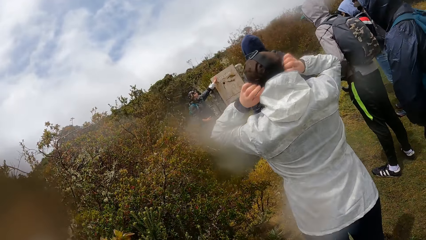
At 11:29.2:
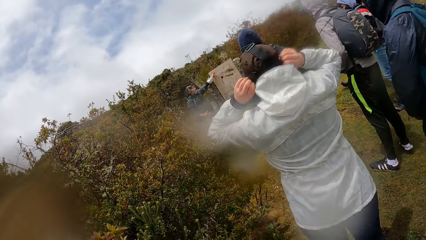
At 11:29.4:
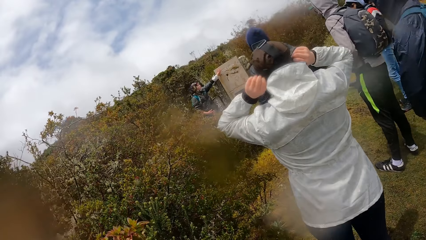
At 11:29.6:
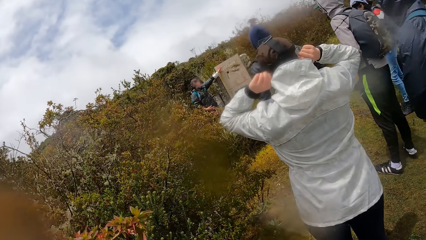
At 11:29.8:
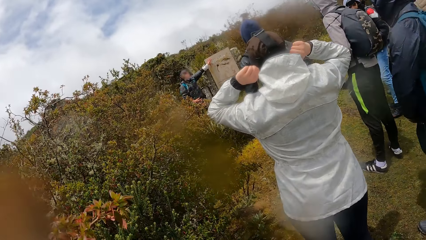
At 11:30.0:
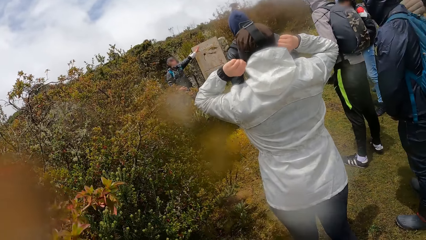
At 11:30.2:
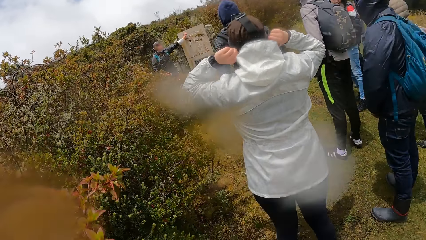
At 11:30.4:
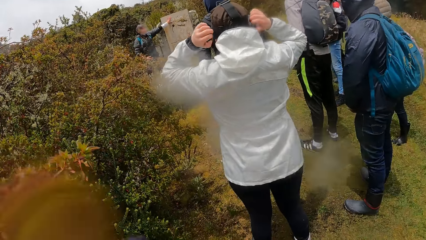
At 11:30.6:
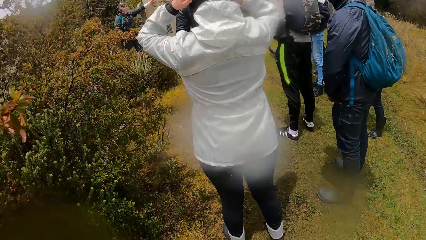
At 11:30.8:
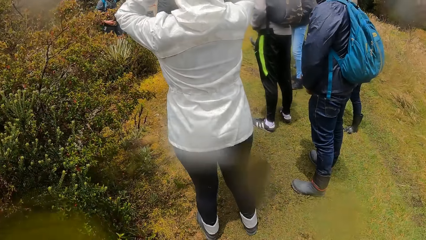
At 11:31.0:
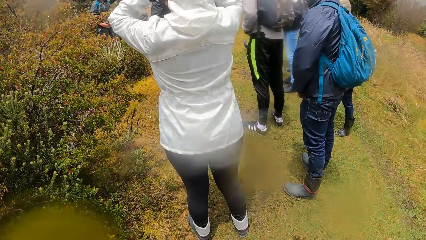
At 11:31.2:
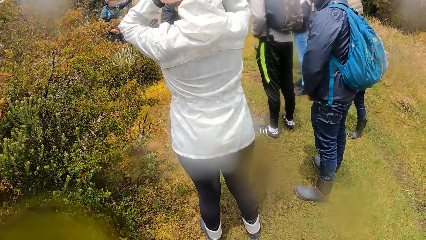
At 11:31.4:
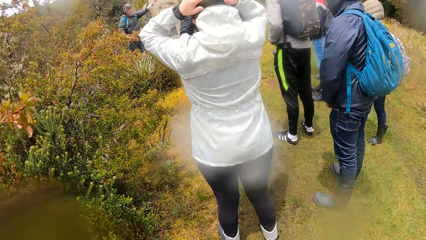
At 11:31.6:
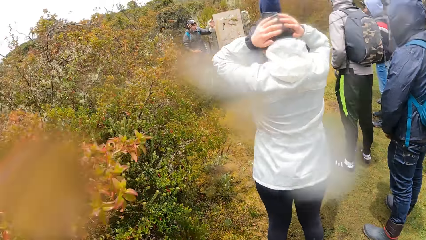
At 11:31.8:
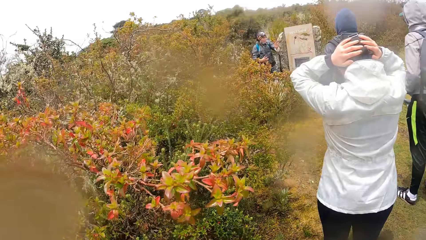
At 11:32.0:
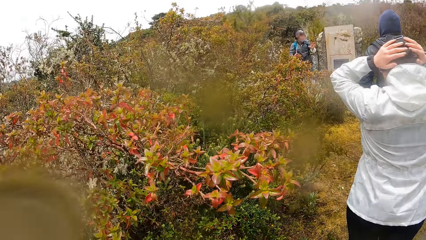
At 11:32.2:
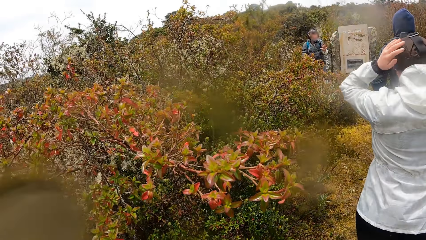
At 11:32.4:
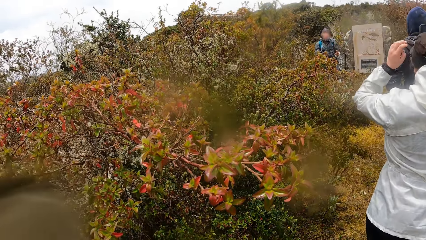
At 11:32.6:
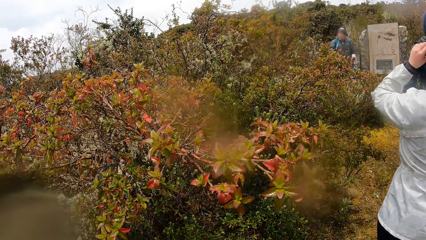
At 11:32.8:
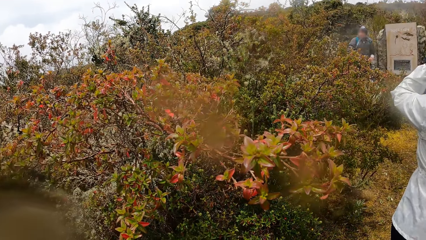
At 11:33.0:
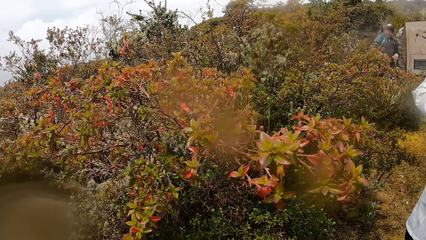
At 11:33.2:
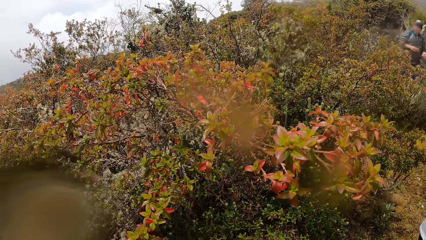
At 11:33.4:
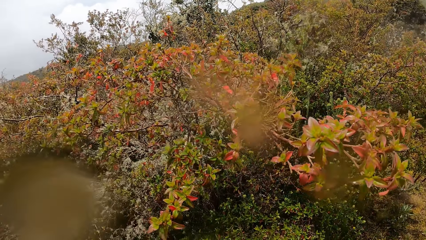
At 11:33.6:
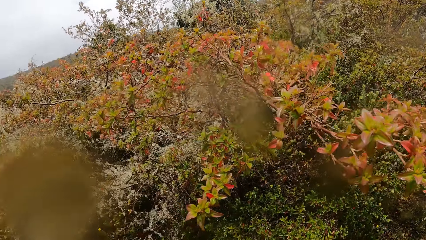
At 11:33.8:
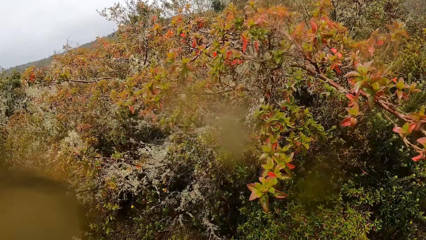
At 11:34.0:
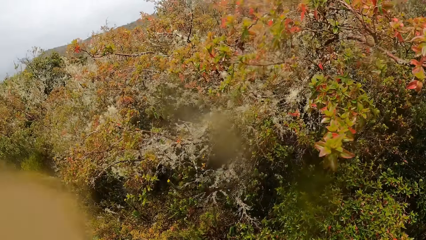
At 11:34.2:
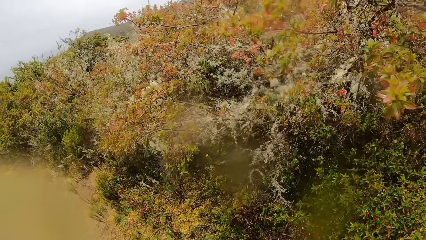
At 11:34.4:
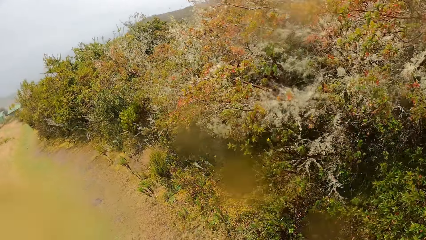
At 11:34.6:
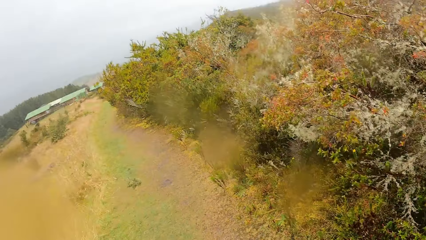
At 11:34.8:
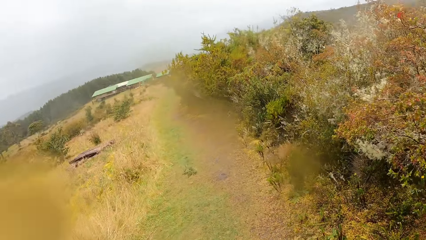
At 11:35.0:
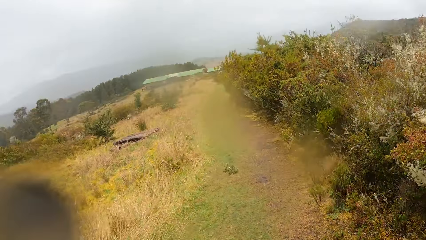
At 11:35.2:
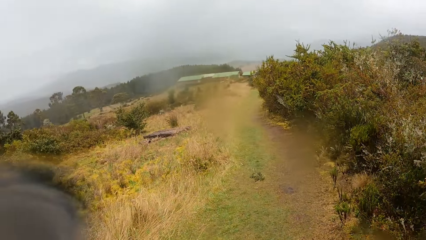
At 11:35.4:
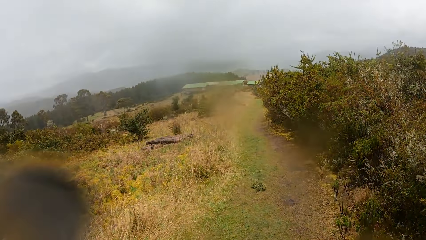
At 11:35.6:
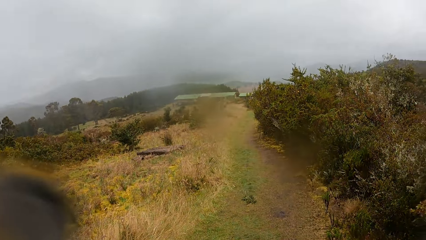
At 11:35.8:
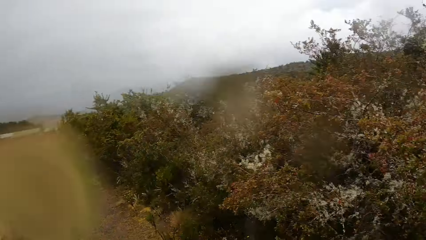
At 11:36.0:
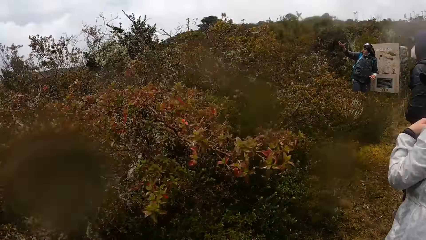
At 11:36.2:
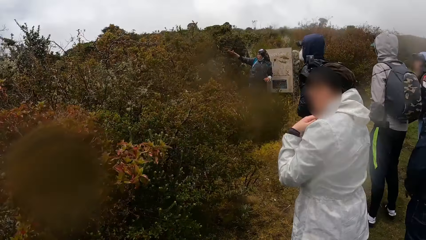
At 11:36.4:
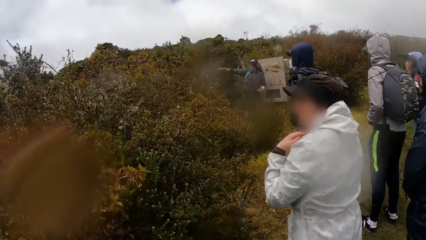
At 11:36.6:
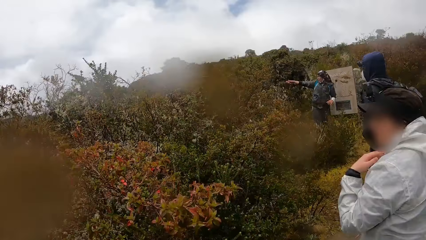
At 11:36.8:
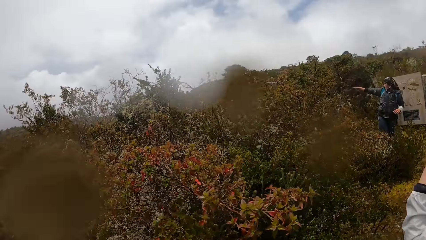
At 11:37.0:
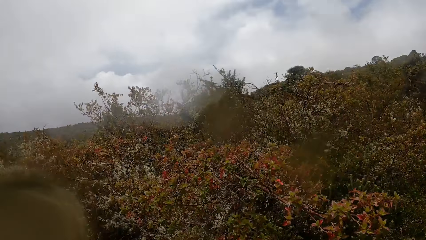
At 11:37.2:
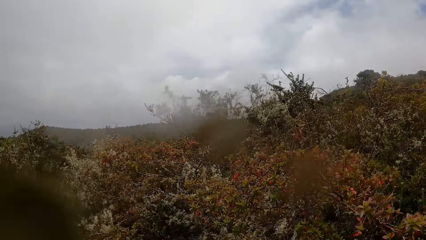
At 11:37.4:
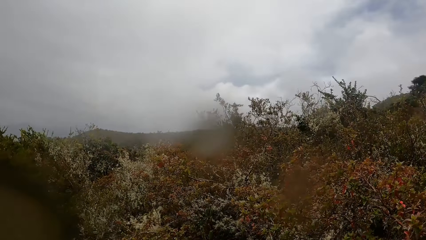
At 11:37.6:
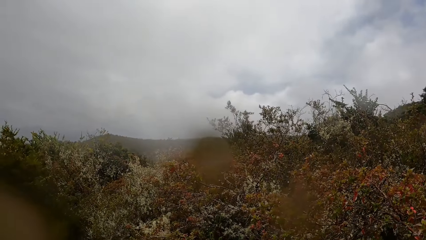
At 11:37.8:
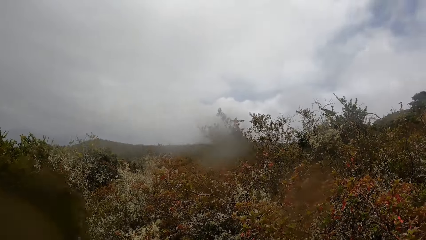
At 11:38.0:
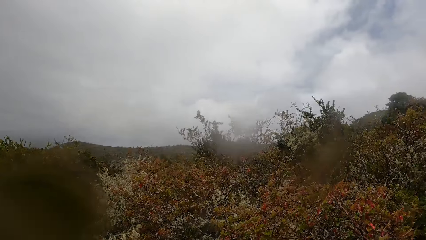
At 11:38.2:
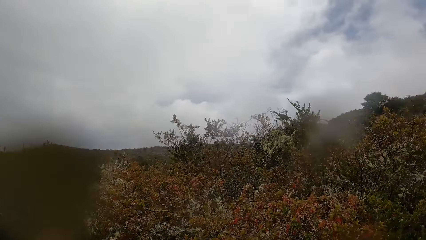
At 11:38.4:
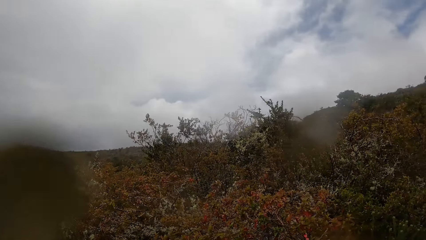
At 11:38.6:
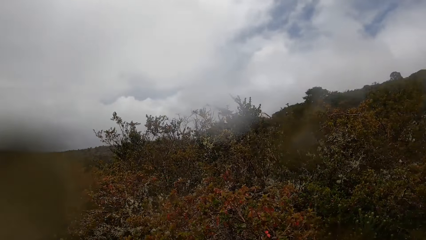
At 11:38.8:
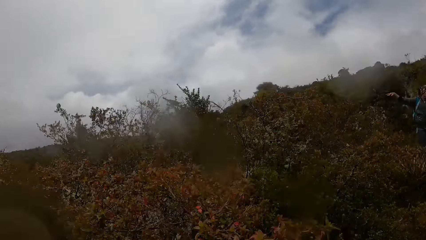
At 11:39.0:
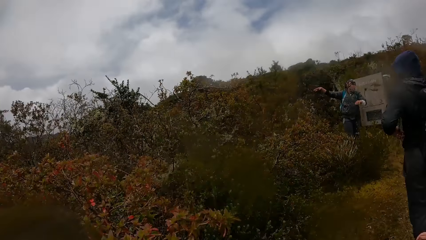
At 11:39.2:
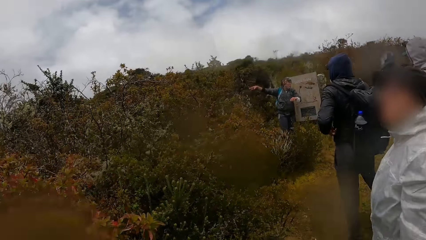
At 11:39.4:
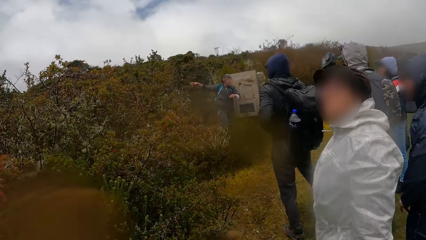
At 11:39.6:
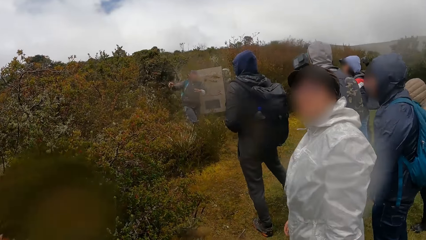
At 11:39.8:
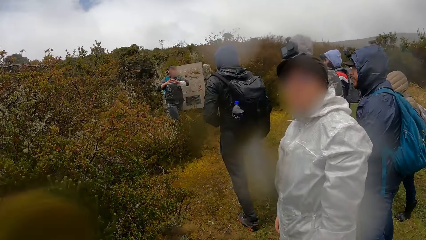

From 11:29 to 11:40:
The camera wearer turns around the garden.

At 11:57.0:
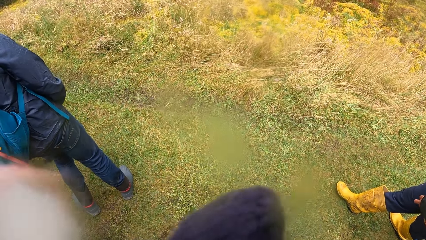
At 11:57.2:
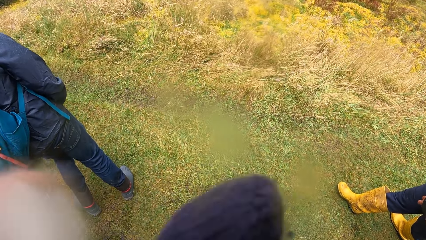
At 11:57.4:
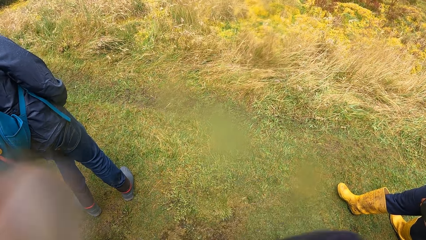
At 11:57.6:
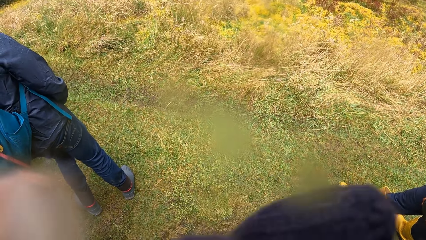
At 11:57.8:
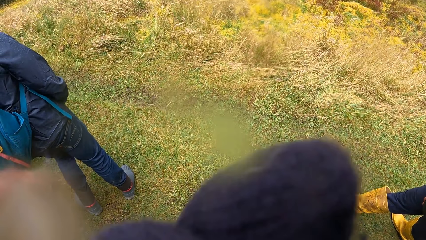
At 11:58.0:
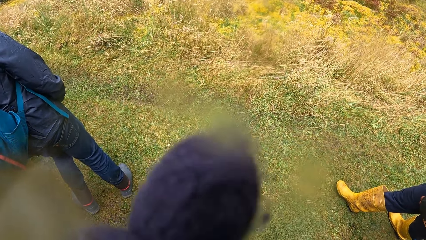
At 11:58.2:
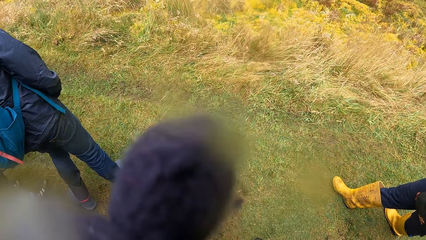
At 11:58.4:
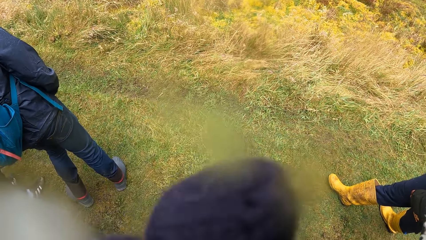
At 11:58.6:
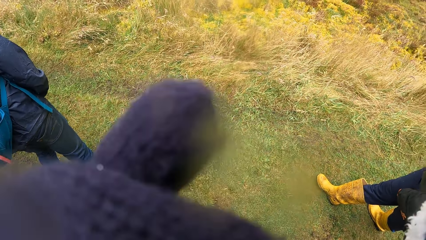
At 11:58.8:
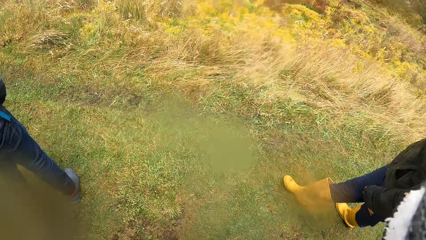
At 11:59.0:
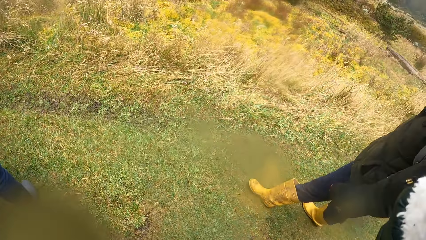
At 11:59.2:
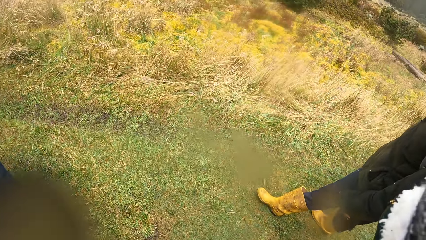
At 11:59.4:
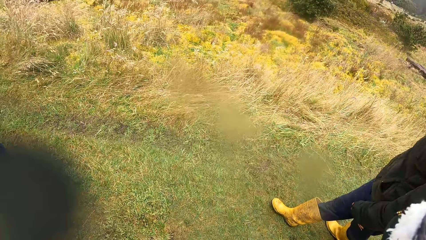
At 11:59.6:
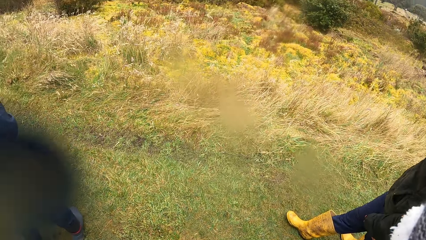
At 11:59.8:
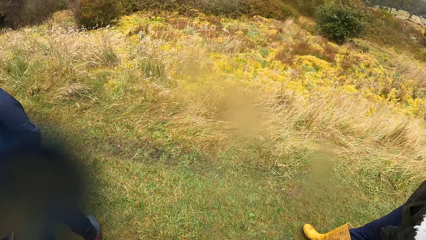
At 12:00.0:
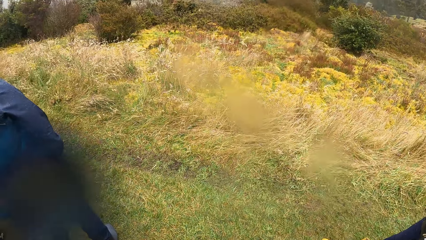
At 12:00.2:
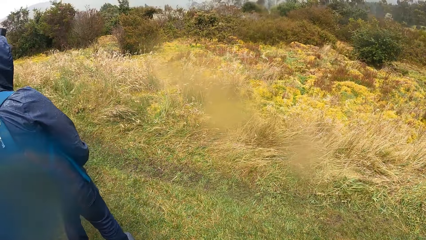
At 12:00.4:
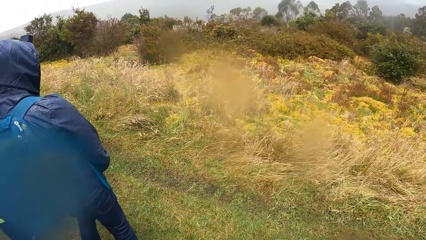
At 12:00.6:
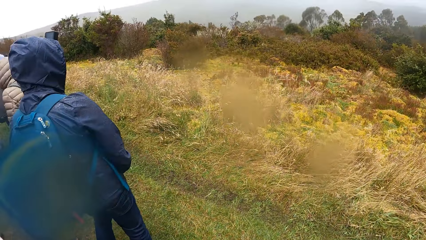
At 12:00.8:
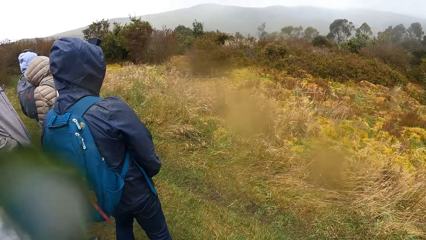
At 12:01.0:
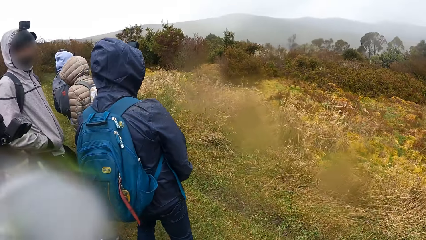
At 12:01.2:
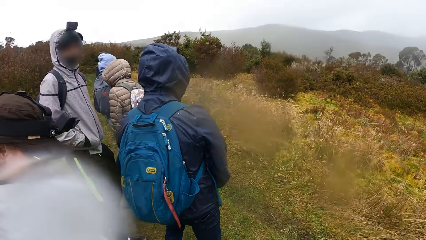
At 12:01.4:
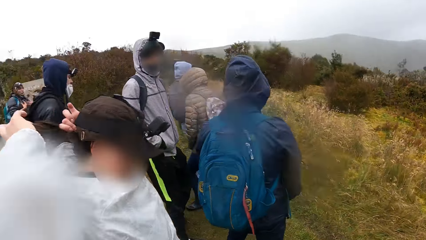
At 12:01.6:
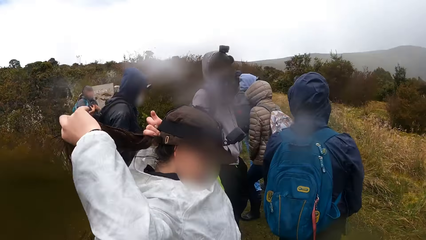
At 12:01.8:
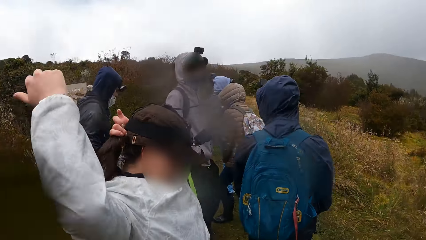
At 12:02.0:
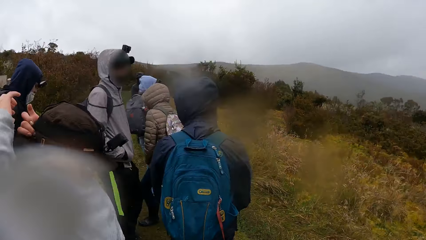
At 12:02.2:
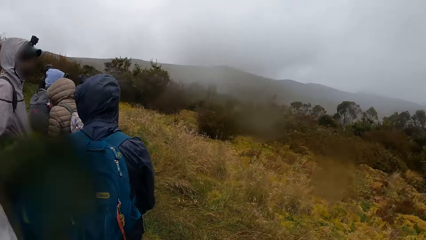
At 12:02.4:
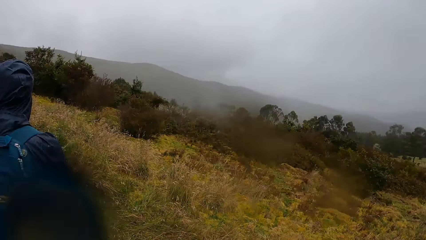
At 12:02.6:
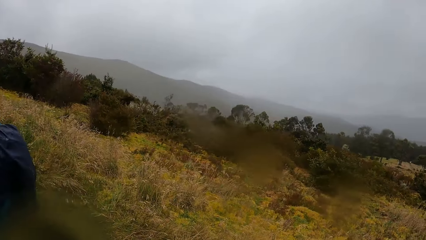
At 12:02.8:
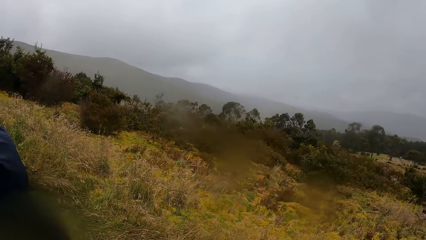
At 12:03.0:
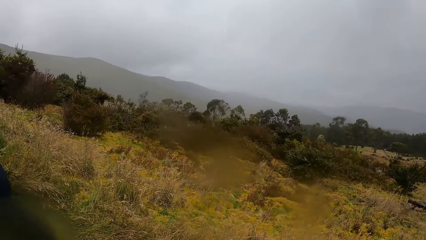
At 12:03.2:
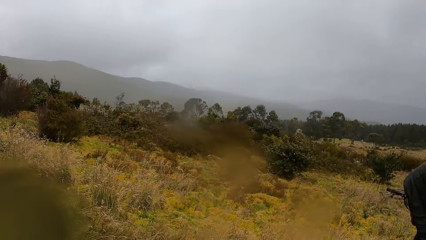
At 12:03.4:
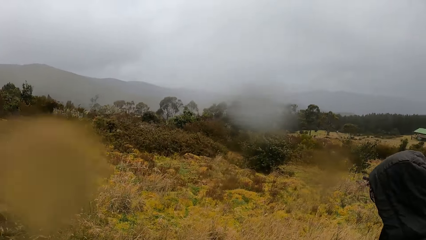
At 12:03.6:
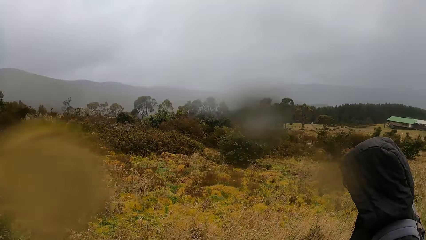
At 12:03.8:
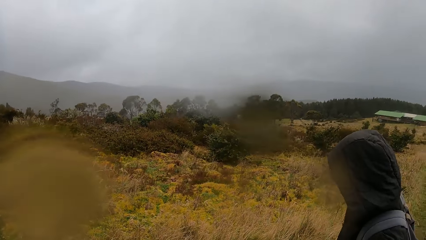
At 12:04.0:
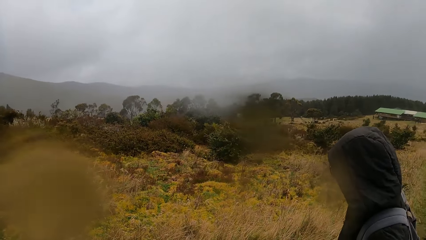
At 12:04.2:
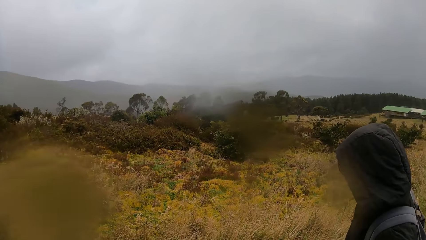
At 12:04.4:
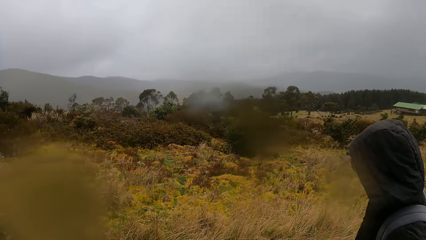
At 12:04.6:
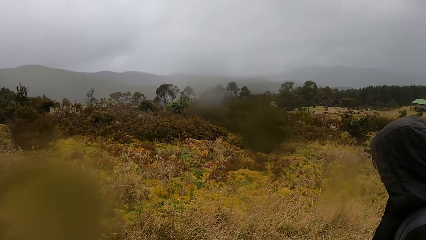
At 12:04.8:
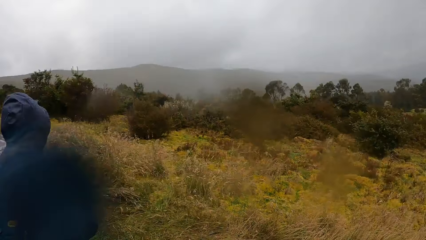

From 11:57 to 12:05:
The camera wearer scratches something with the left hand. They withdraw the left hand from something. They turn around the garden.
